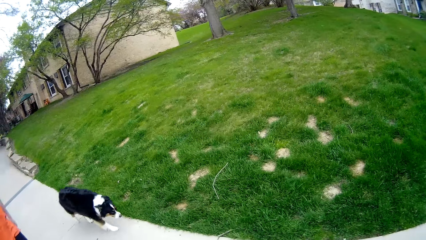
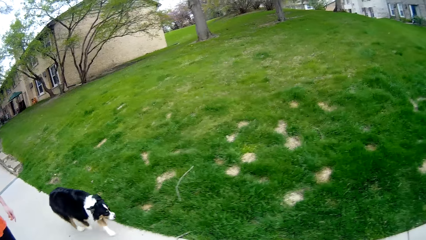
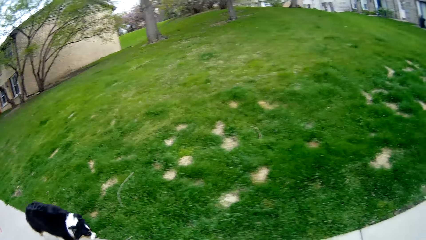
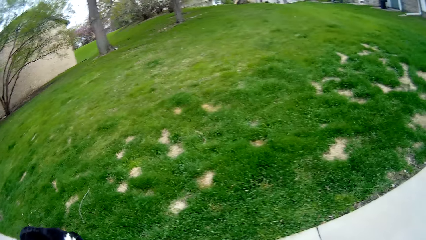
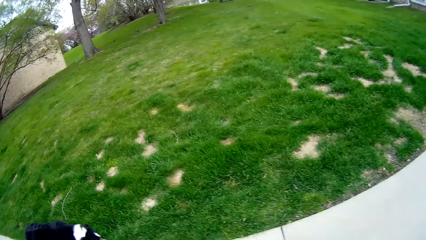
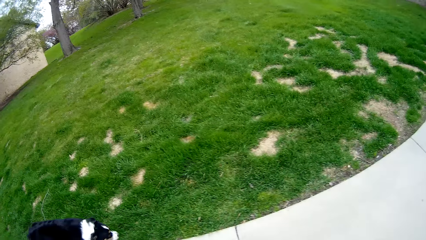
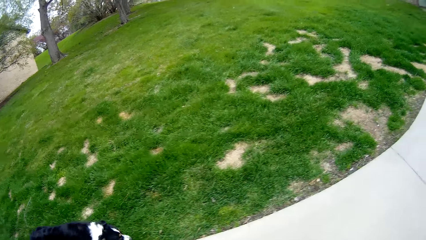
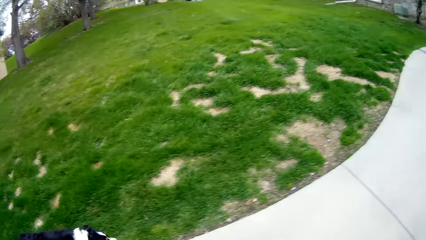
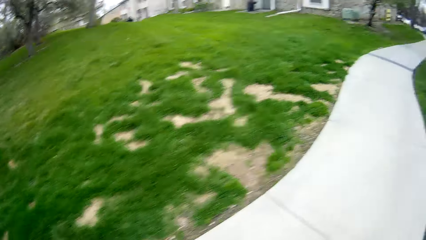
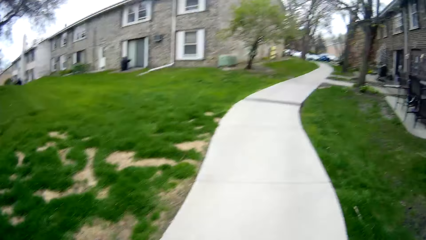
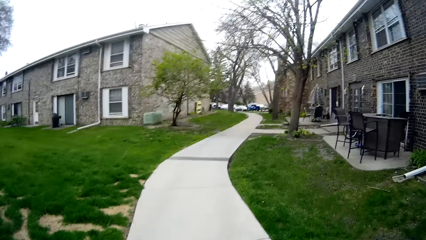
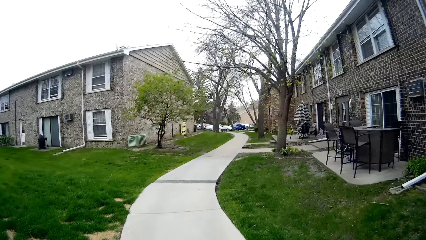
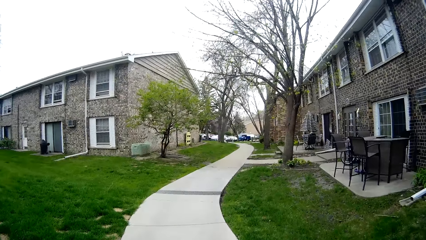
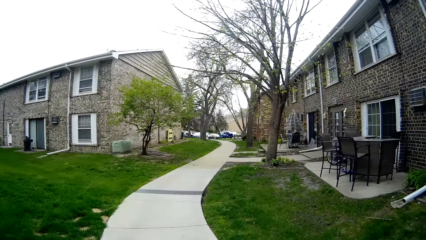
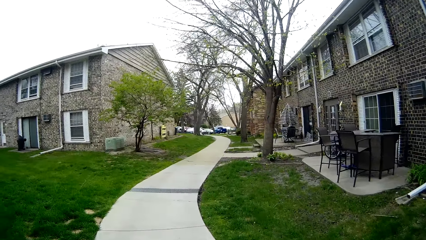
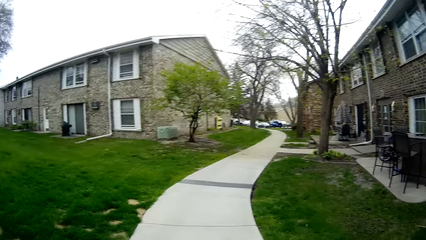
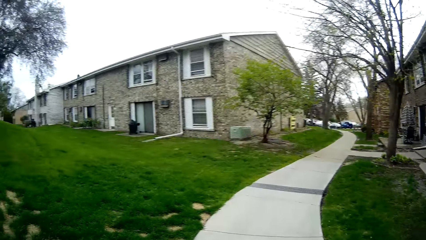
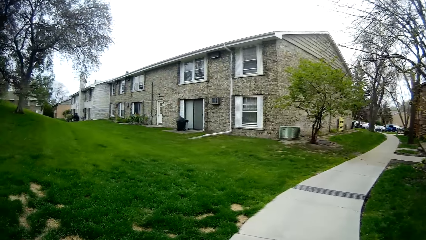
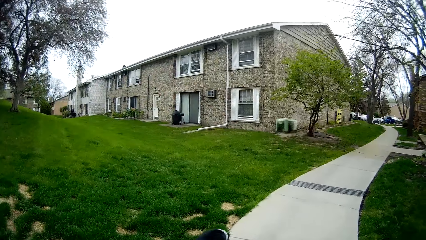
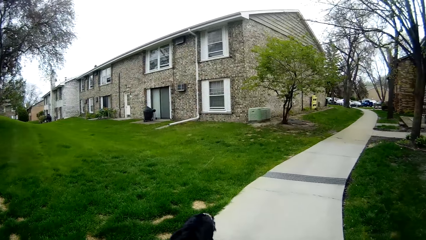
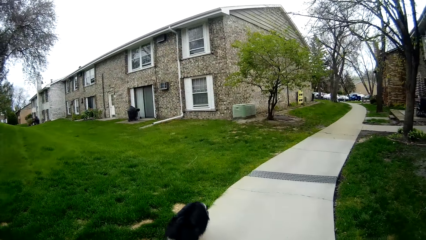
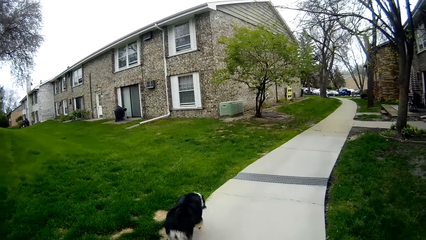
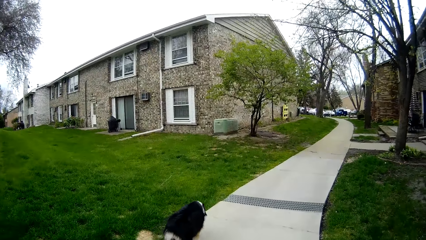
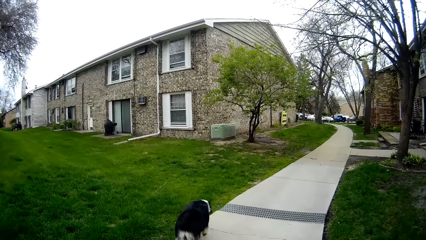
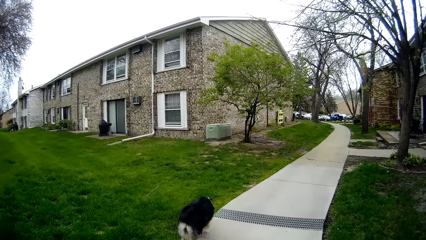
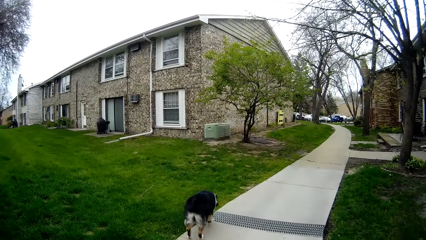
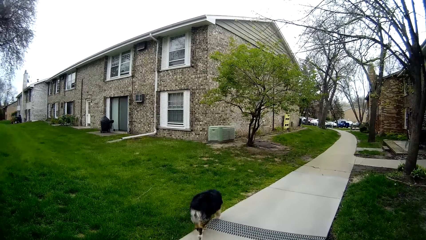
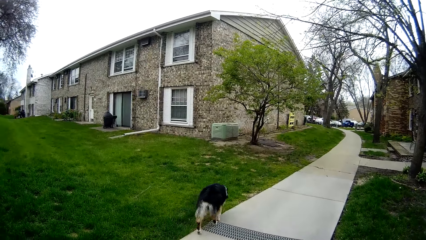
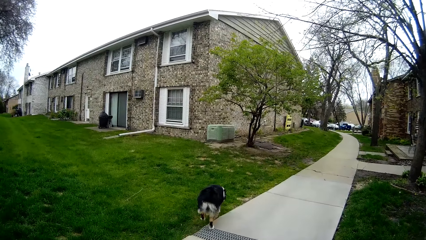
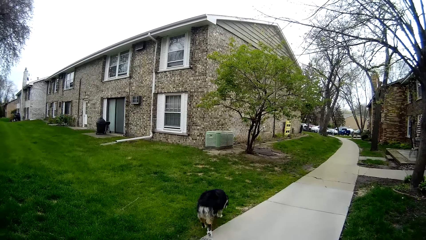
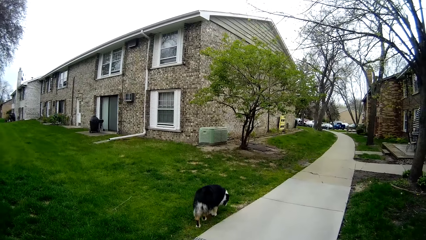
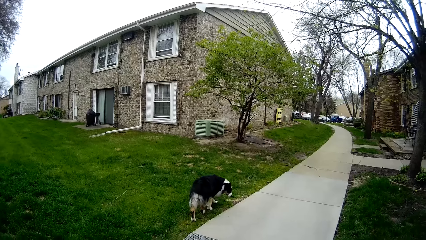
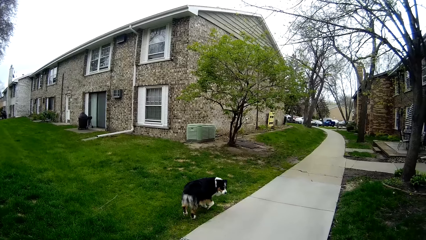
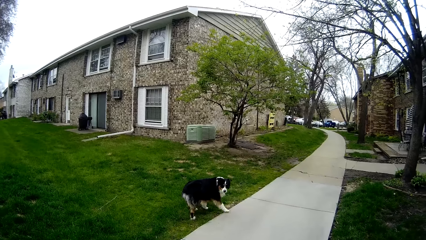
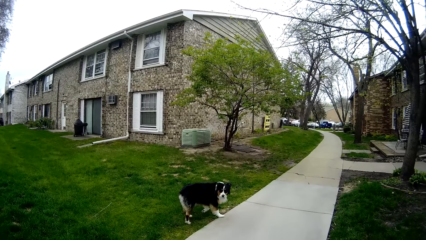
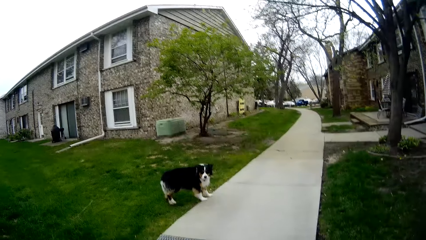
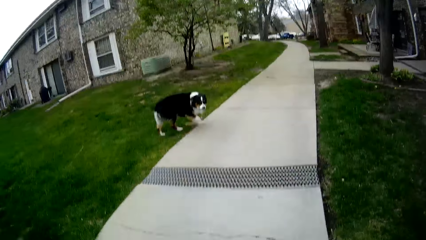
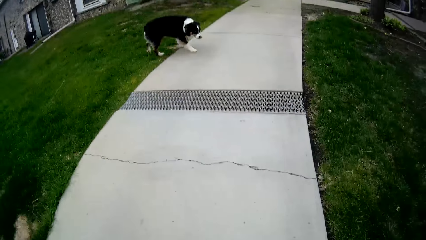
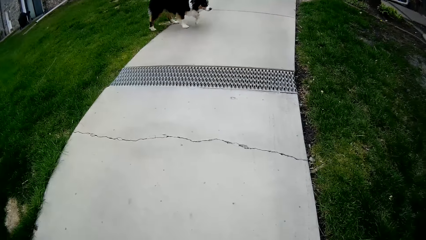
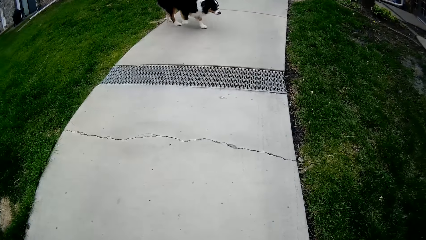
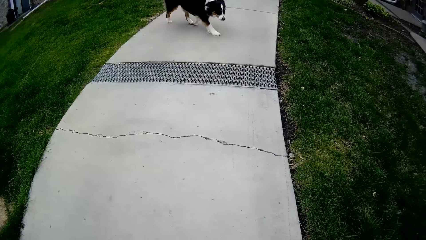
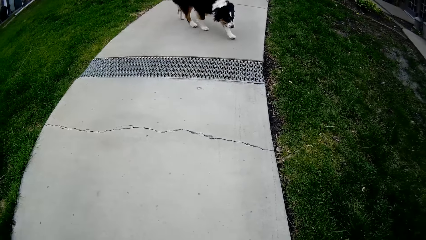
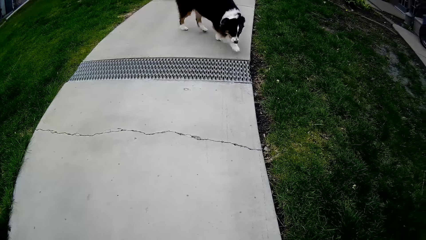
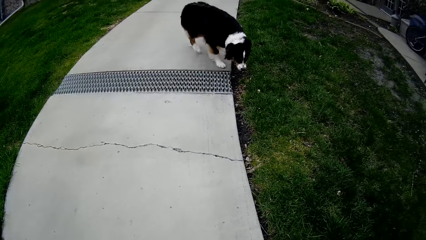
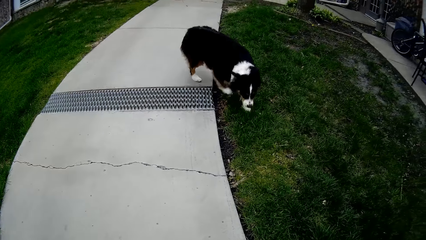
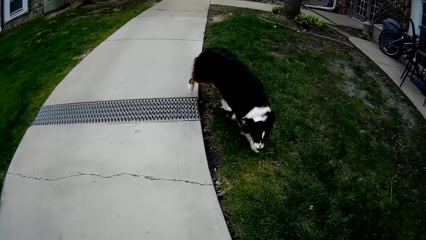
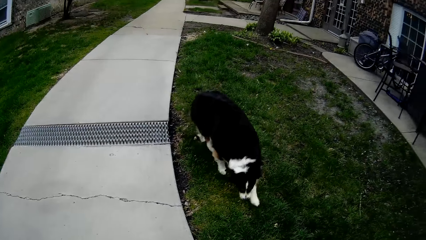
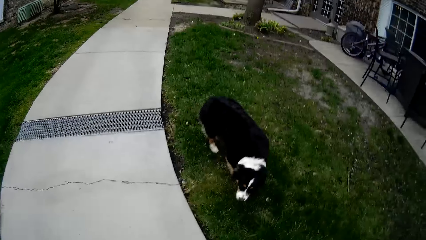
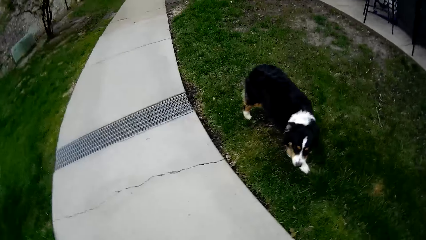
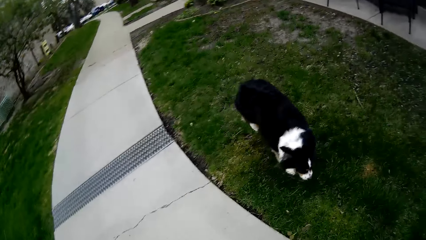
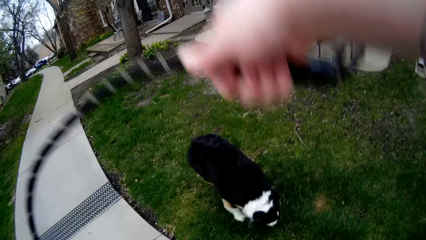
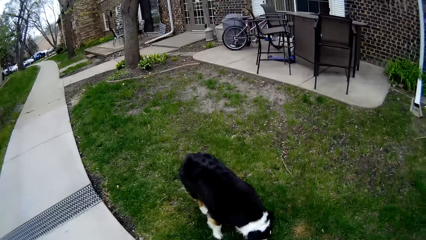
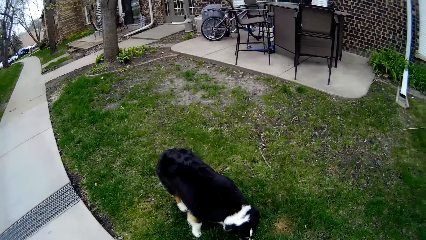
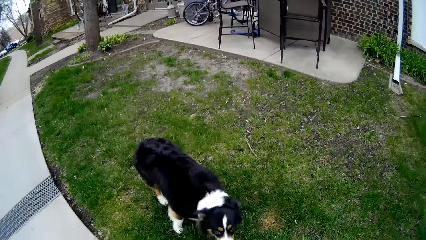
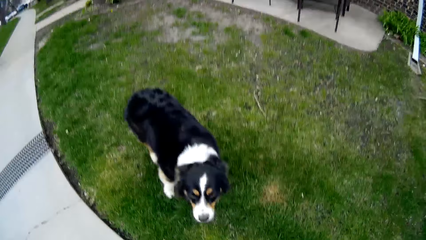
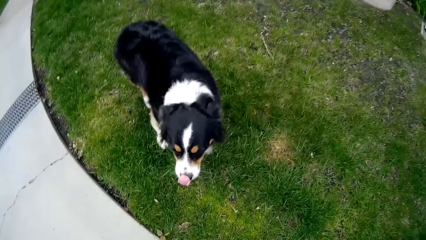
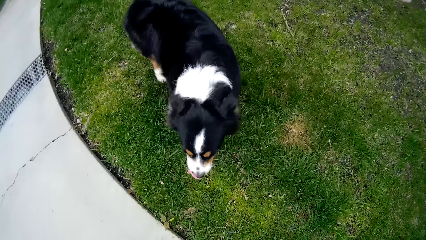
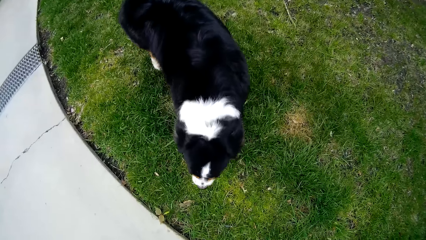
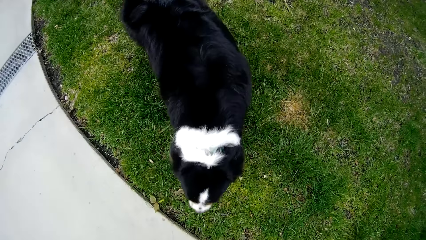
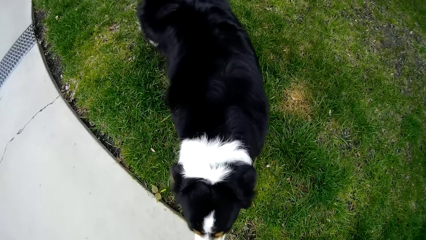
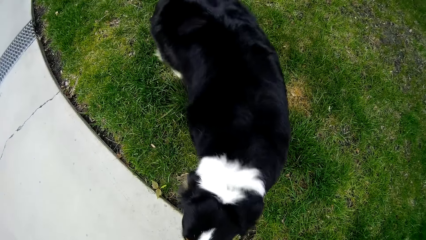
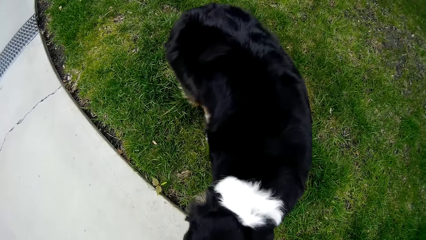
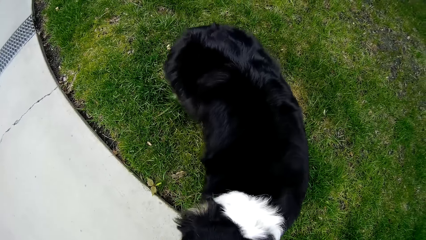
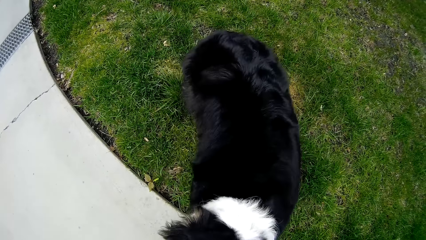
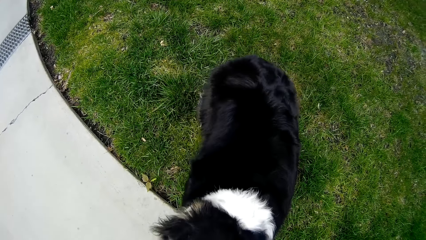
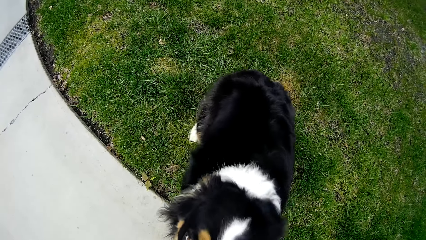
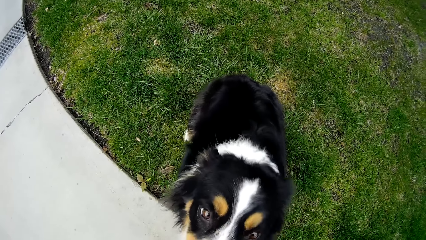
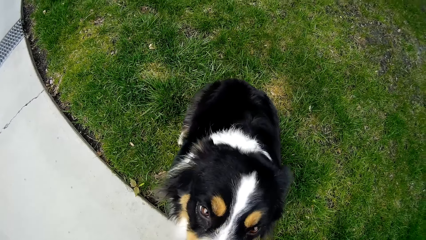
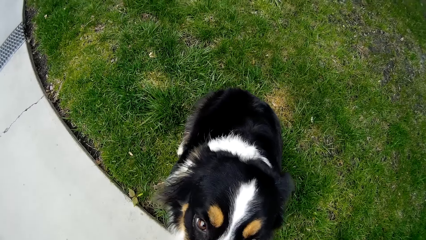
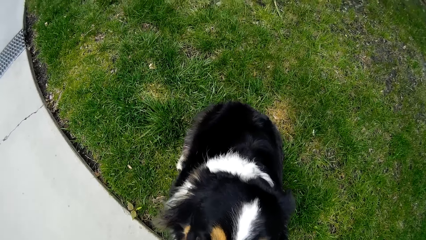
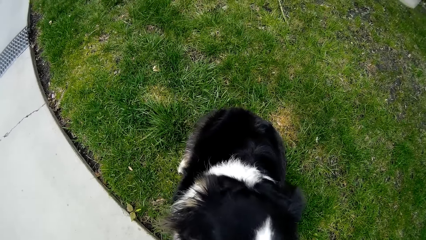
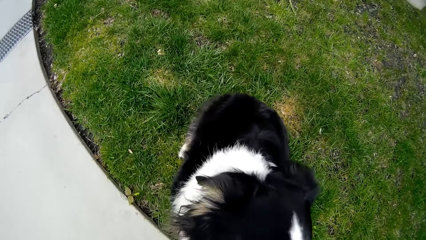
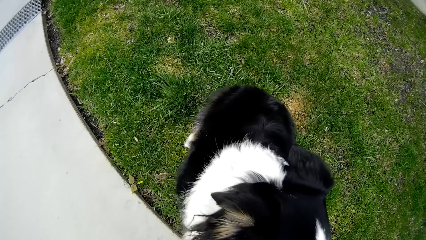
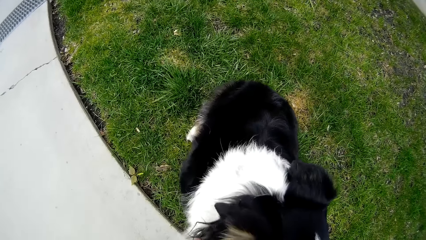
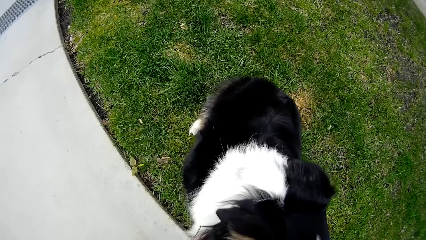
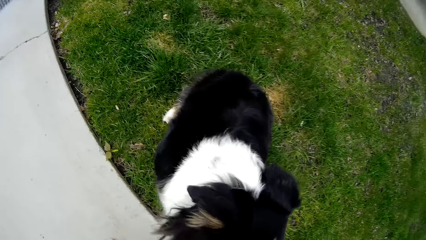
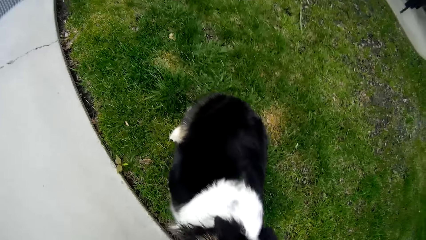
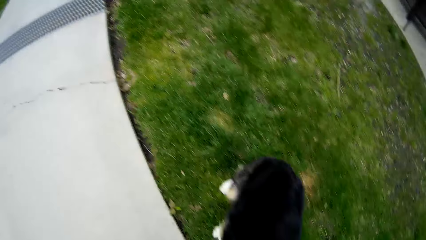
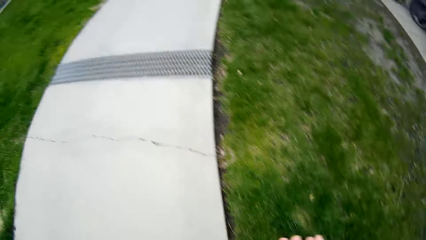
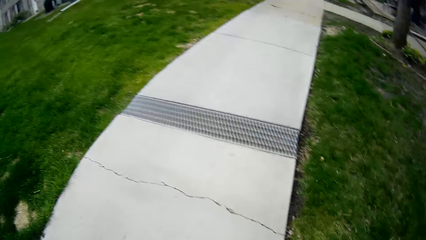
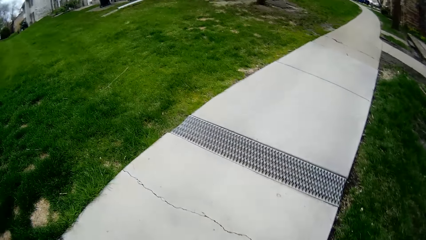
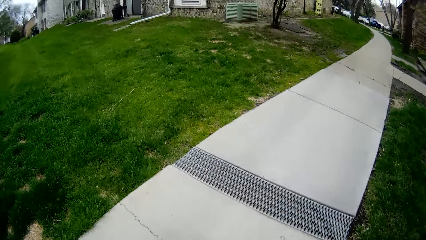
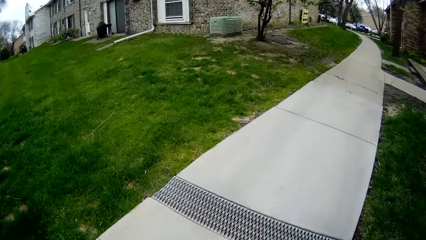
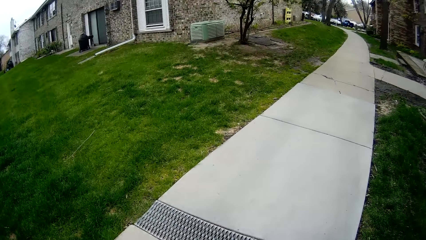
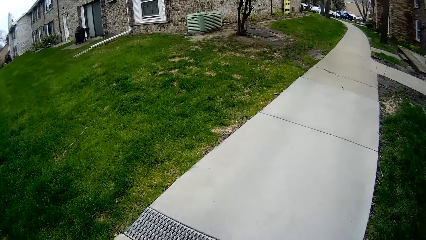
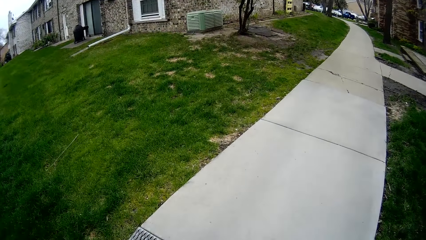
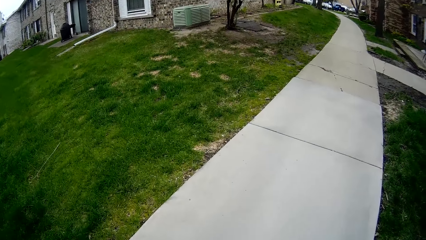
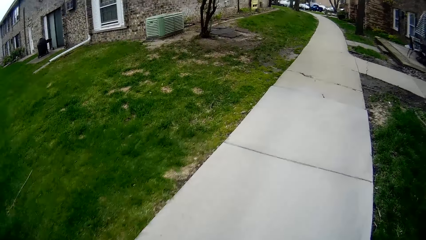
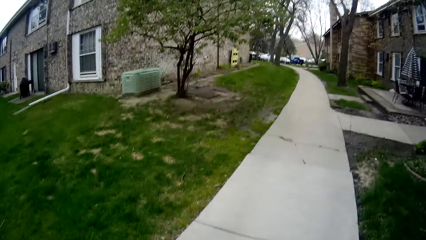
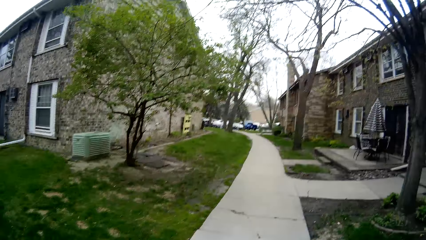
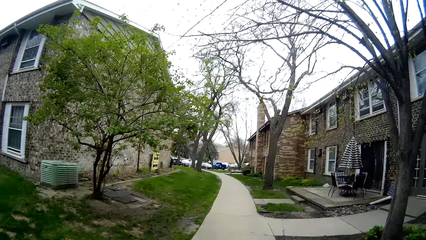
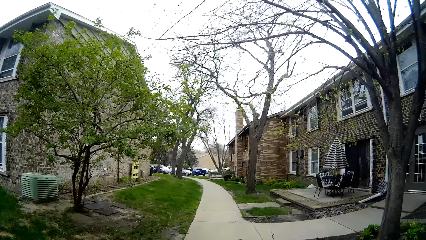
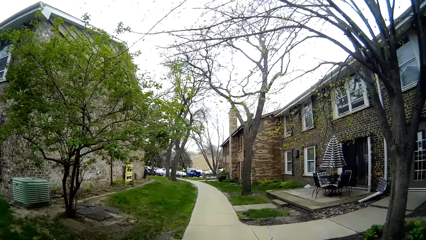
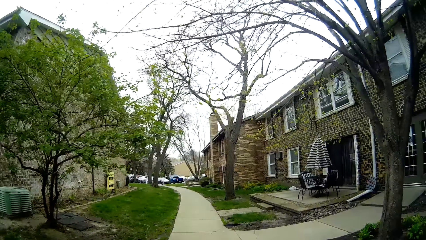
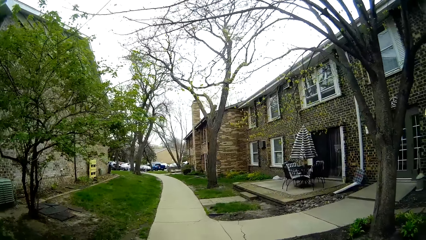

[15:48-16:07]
The camera wearer walks around the compound. The dog runs on the walkway. The camera wearer converses with a man. They converse with the dog. The dog runs to the camera wearer. The camera wearer plays with the dog. The dog sits on the ground. The camera wearer looks at the dog. They walk along the pavement.
